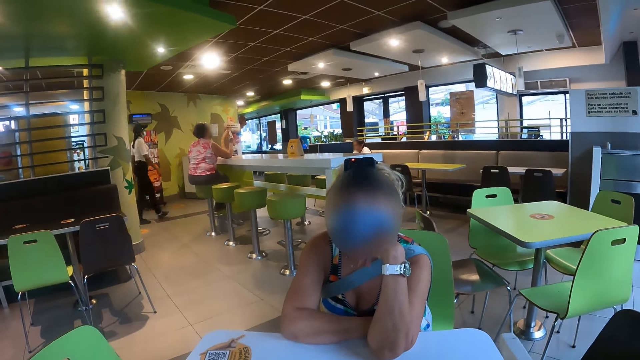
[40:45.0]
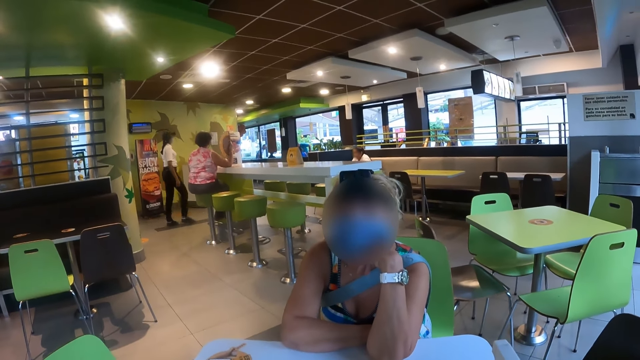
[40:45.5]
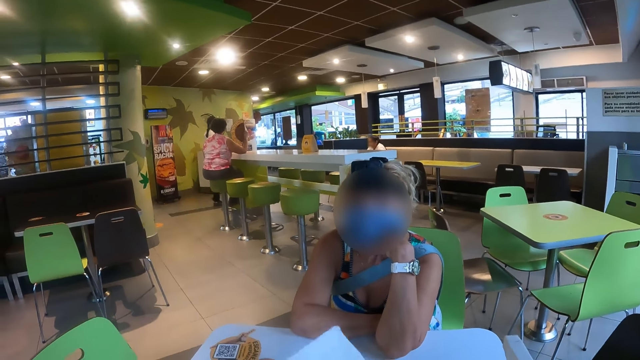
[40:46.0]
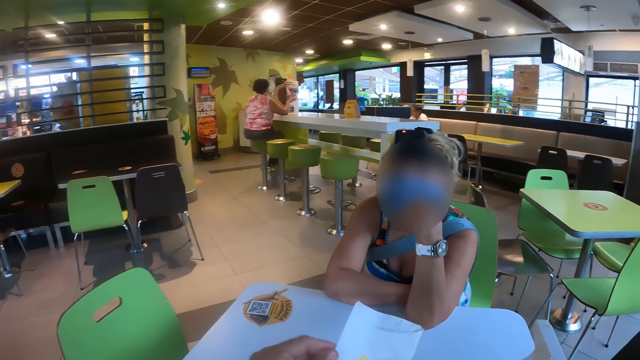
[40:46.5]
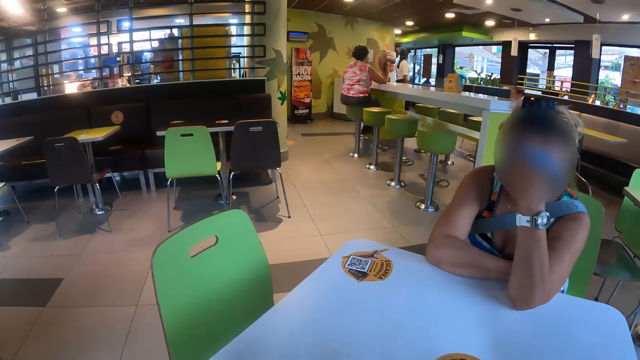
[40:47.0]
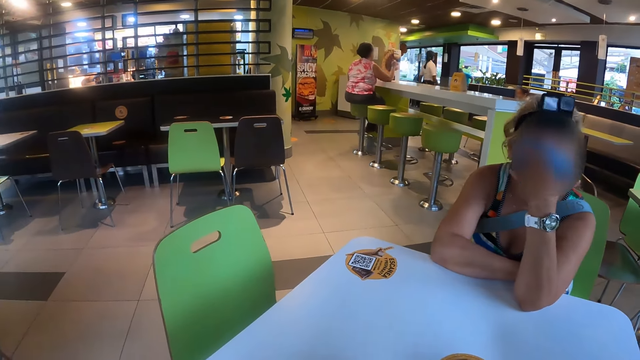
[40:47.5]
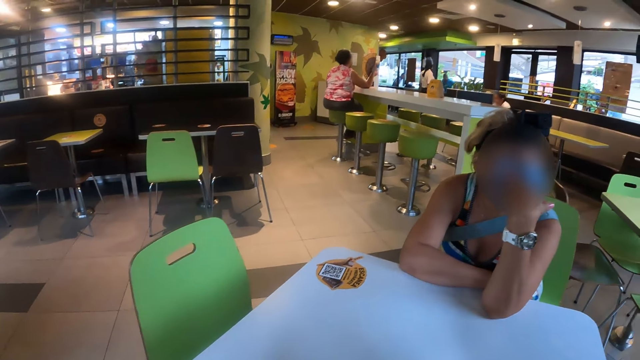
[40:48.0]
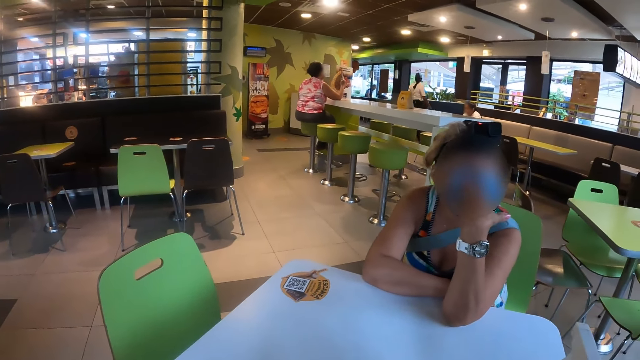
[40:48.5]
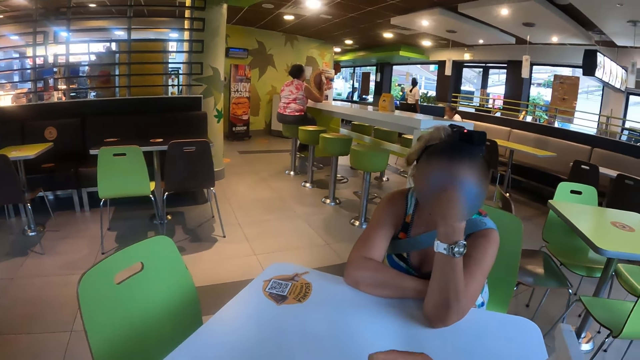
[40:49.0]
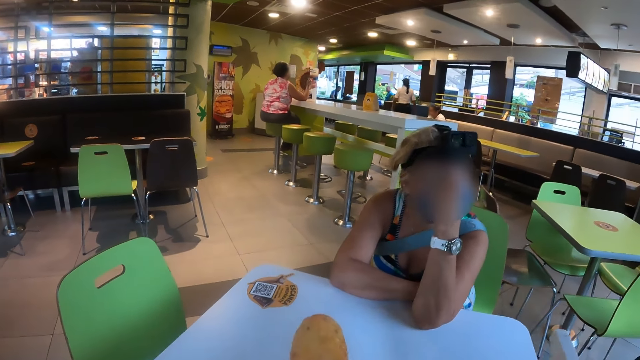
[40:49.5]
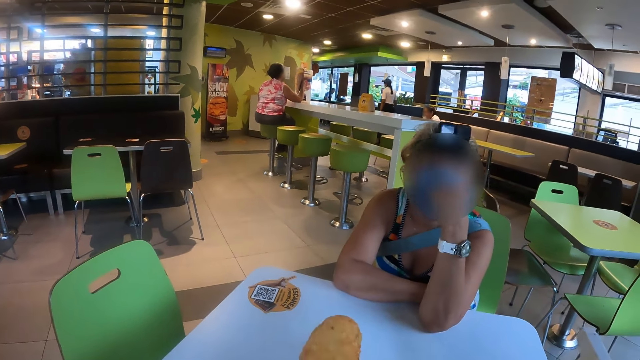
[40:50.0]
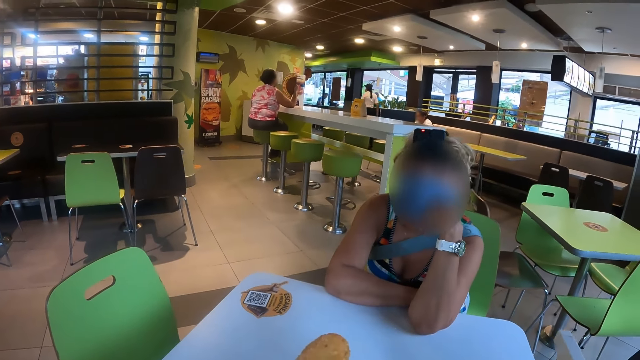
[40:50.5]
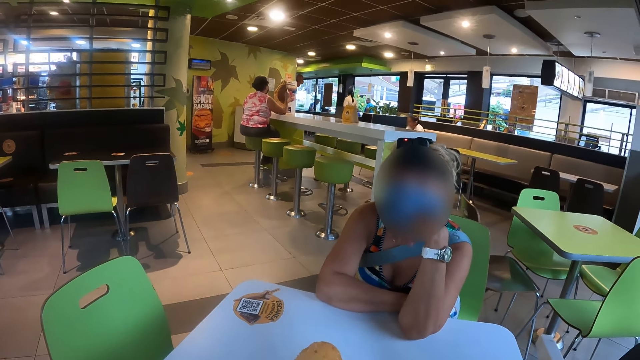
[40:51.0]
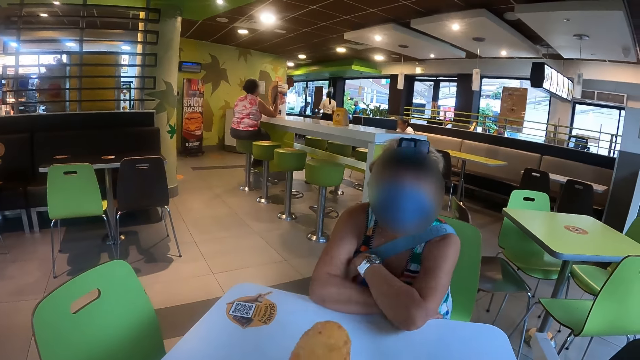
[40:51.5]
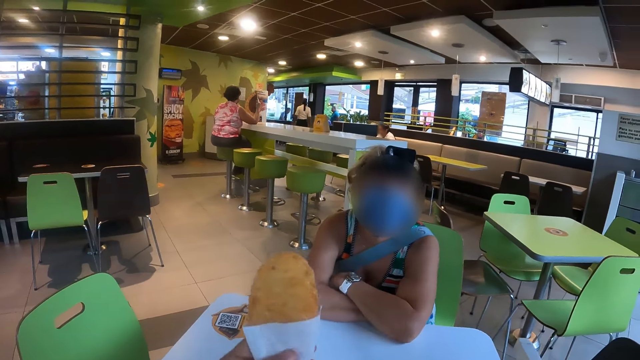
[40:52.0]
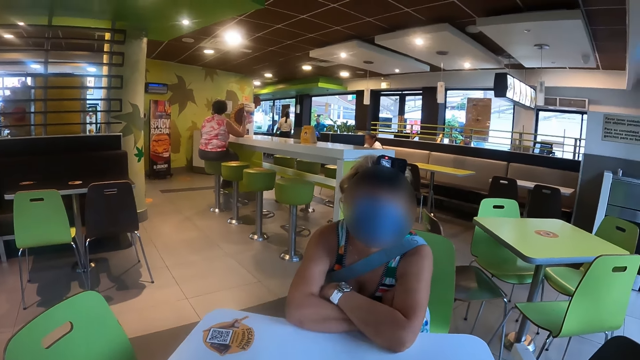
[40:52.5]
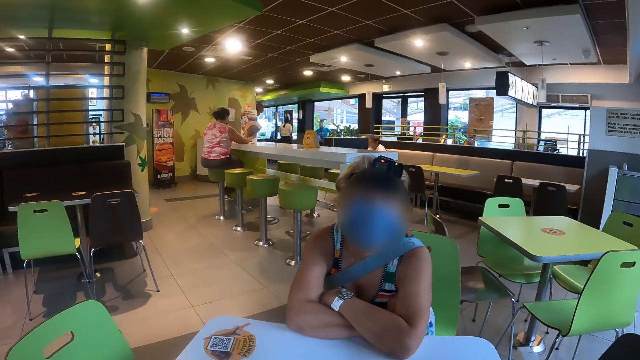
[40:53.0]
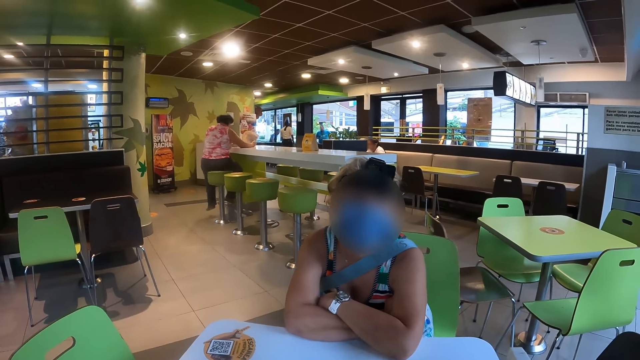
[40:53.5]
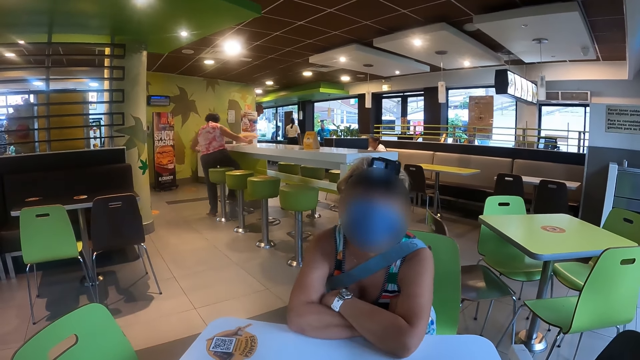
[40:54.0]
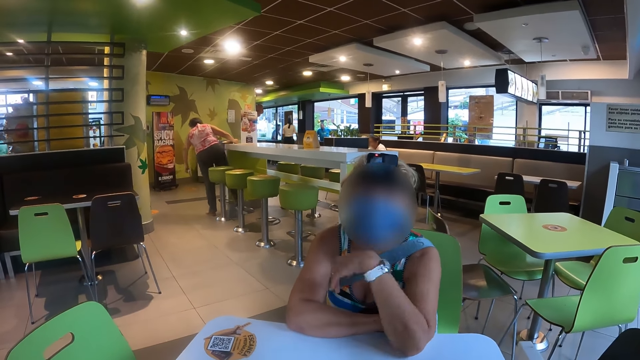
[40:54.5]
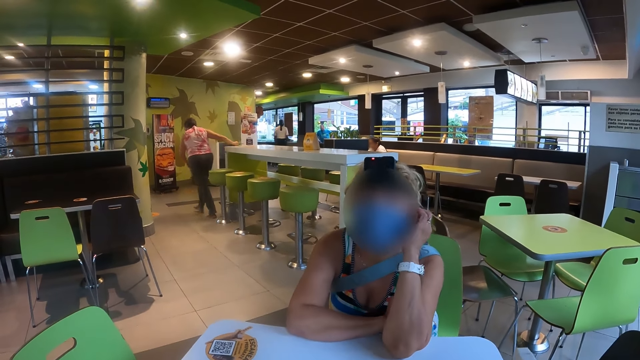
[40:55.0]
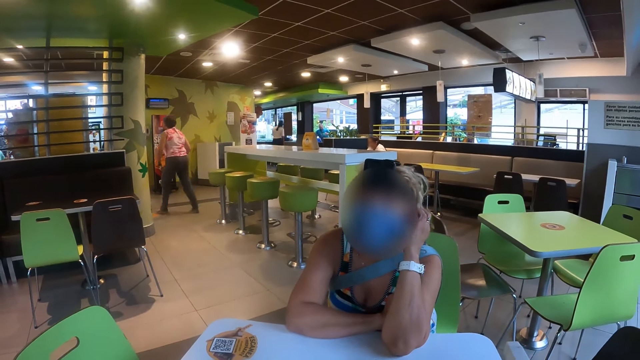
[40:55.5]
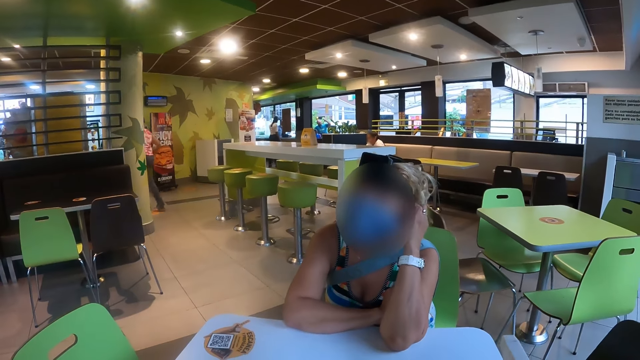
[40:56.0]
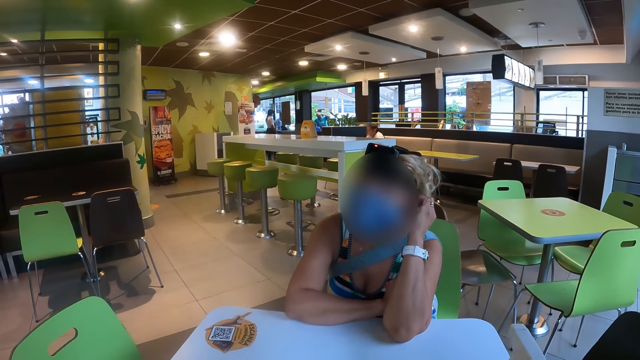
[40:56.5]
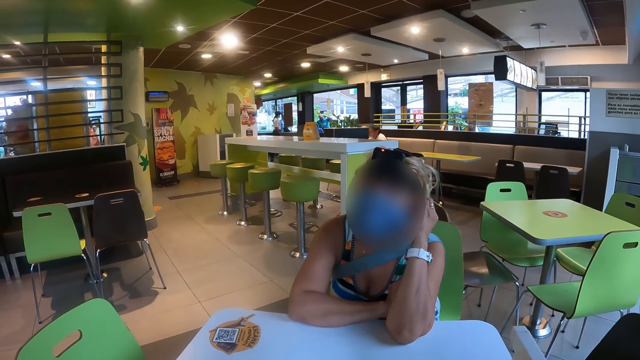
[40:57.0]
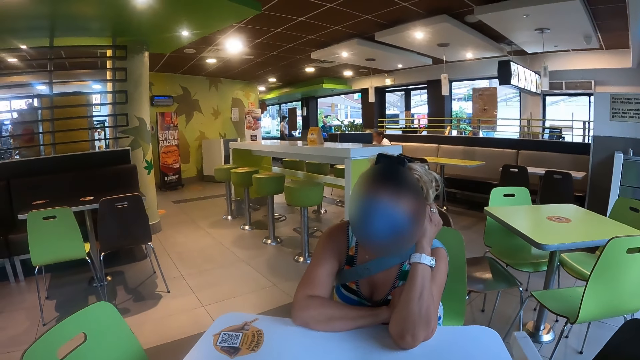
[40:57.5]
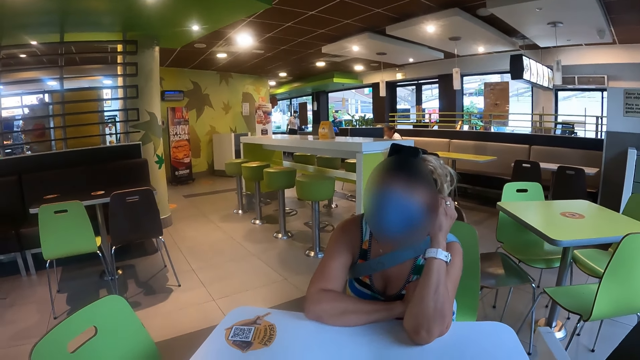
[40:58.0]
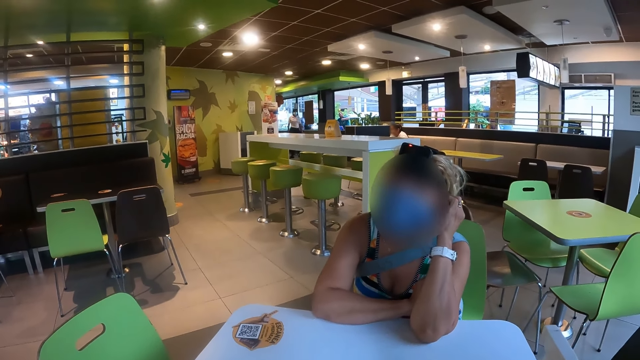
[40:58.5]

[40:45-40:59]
The camera wearer drops the serviette. They look around and converse with a woman. They pick up a snack. They touch the snacks. They eat the snack. They converse with the woman. The woman scratches her hair.

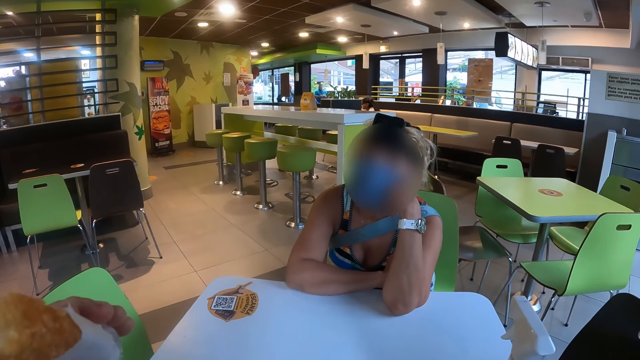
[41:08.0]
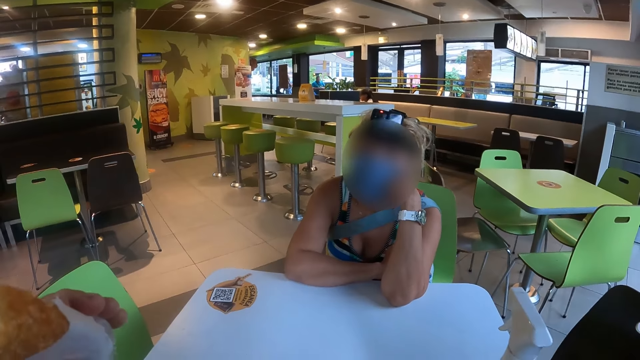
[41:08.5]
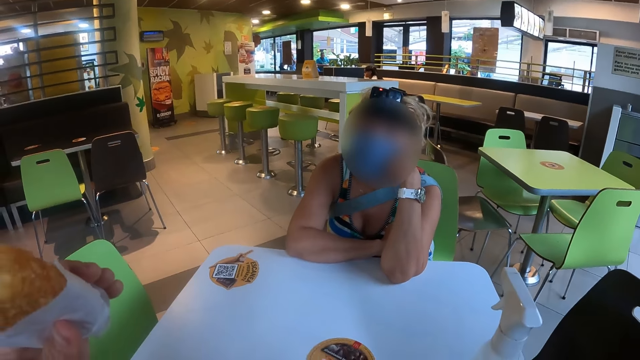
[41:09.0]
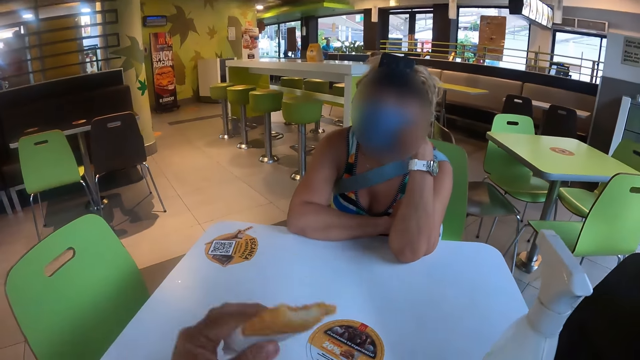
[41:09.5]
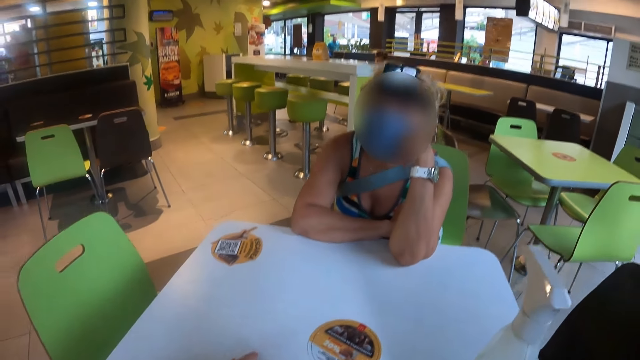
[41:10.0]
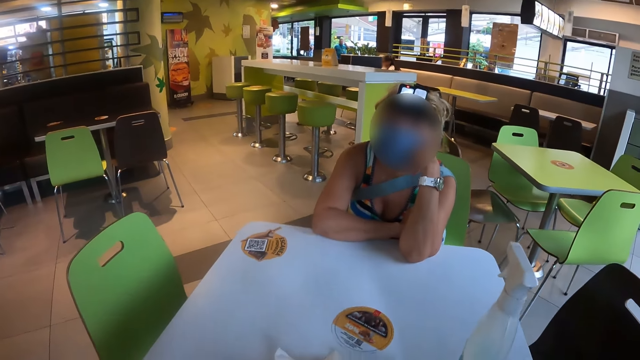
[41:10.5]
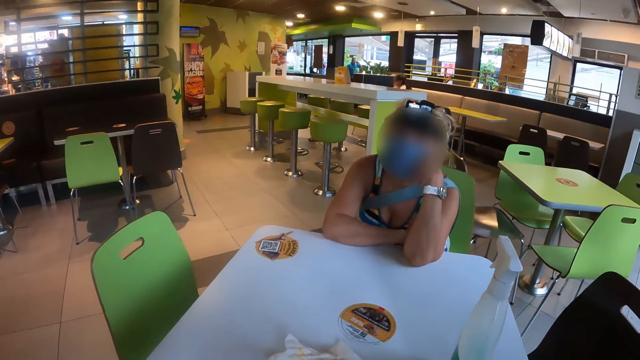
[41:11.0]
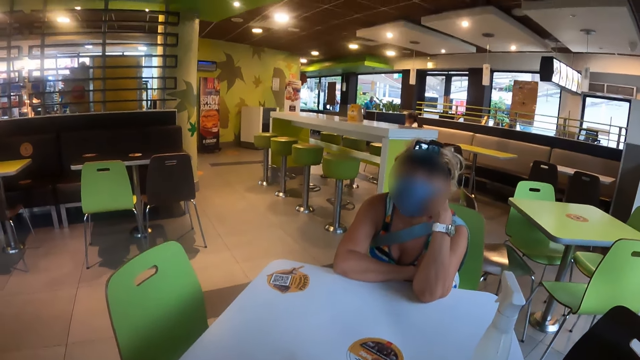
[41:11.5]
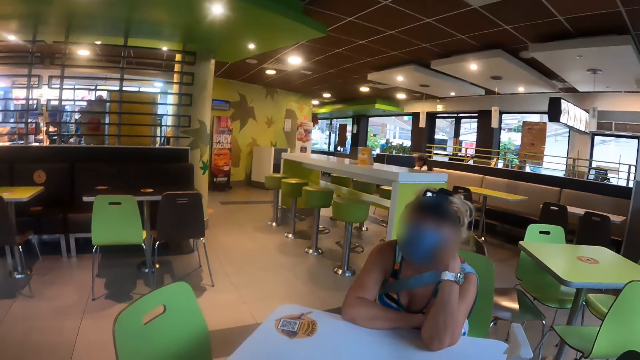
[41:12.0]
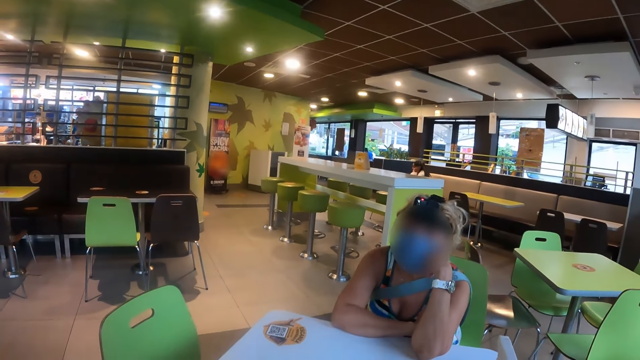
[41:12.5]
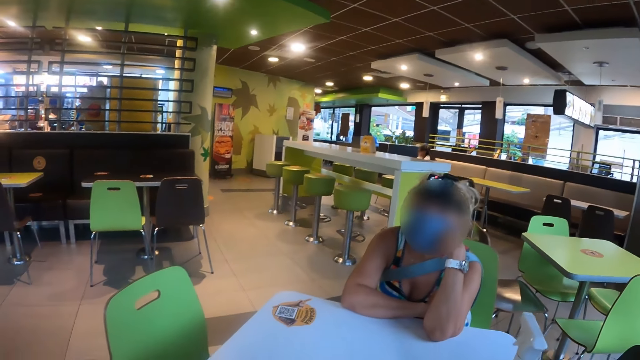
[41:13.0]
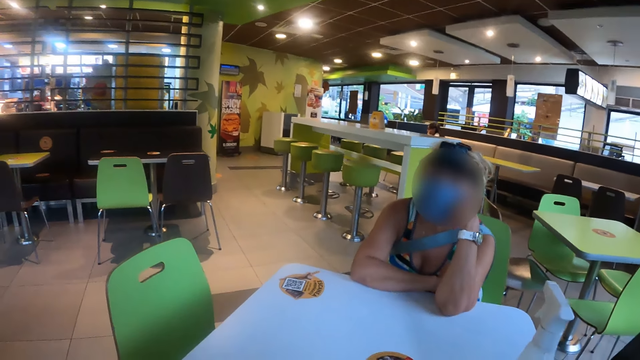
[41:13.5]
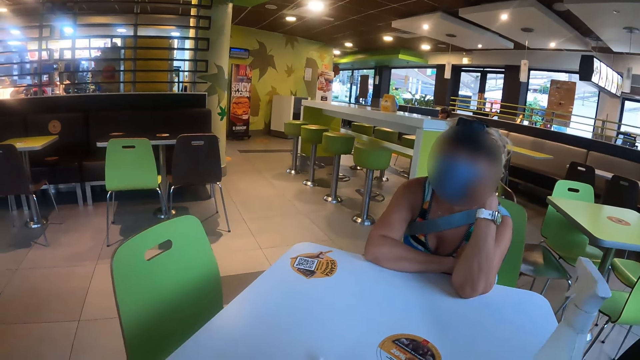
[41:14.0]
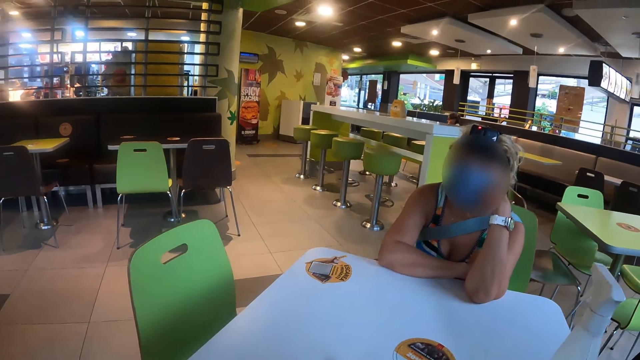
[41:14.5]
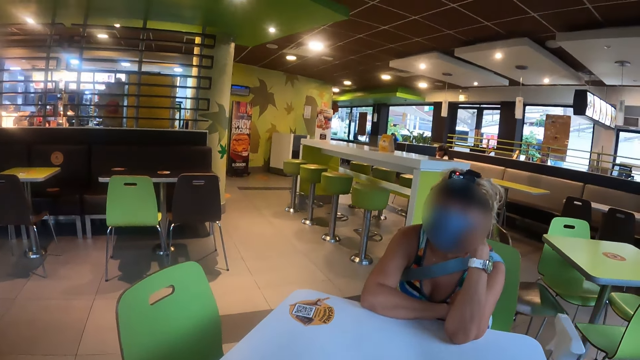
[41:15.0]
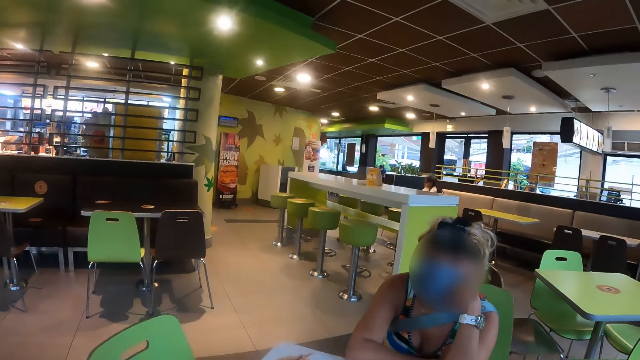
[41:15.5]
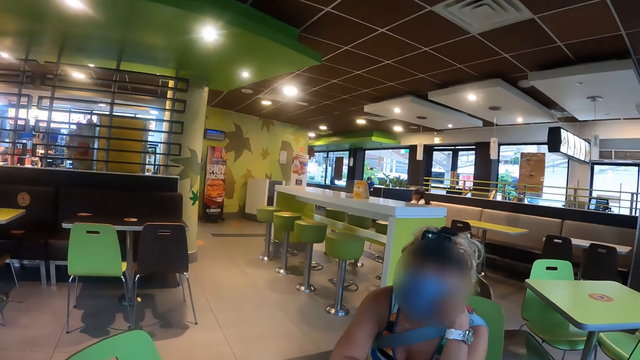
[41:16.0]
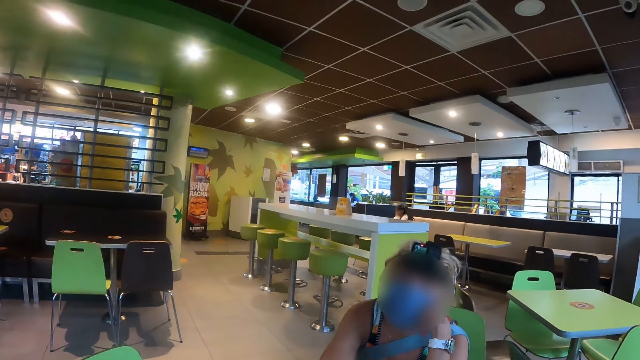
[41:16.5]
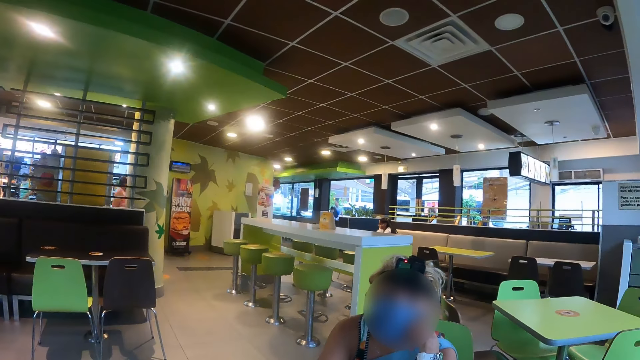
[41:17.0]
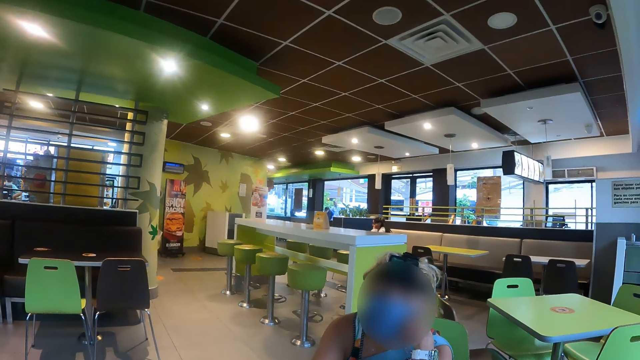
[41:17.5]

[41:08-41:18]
The camera wearer eats the snack. They put the snack on top of the table. They converse with a woman.
